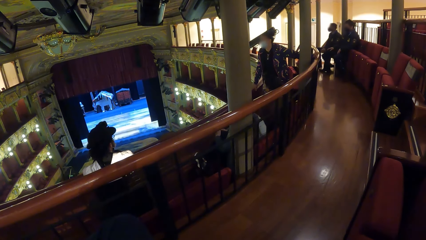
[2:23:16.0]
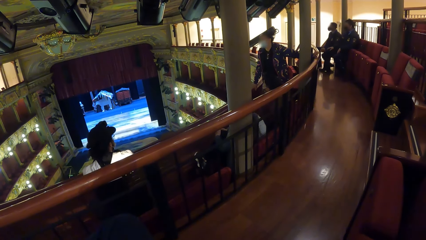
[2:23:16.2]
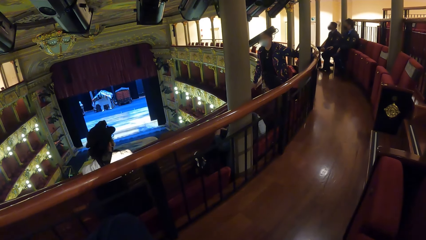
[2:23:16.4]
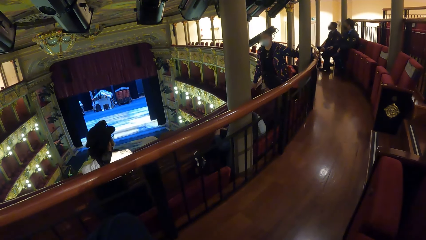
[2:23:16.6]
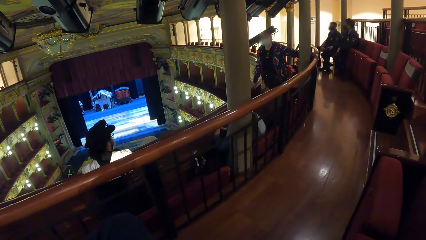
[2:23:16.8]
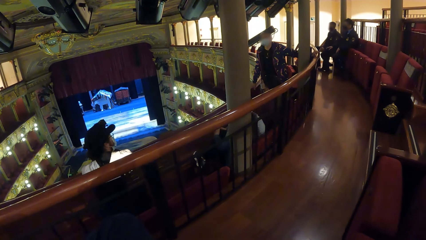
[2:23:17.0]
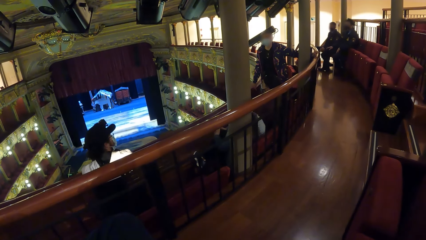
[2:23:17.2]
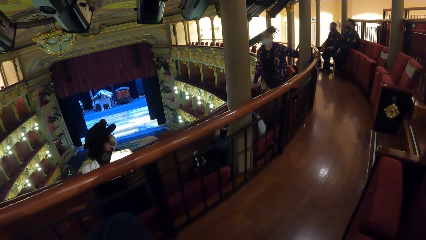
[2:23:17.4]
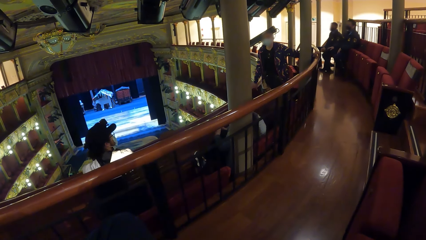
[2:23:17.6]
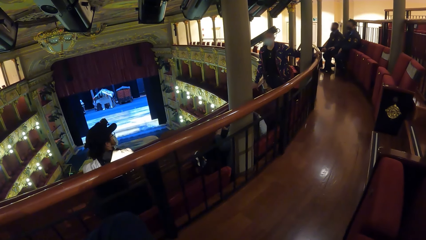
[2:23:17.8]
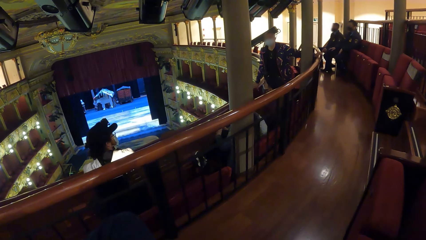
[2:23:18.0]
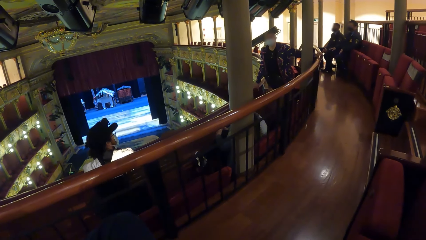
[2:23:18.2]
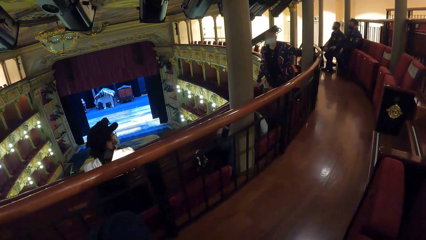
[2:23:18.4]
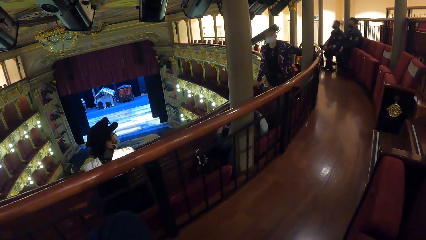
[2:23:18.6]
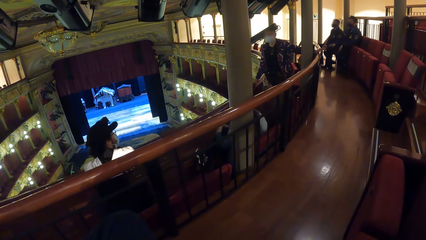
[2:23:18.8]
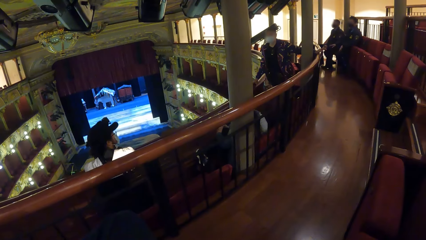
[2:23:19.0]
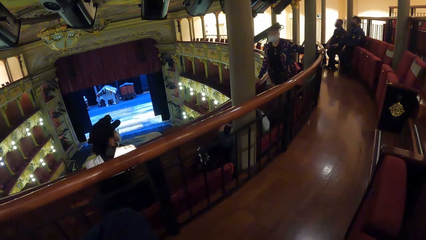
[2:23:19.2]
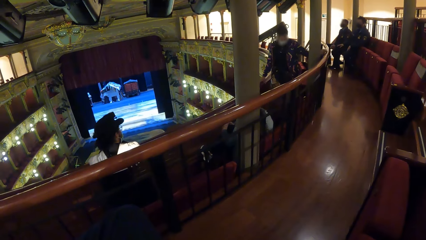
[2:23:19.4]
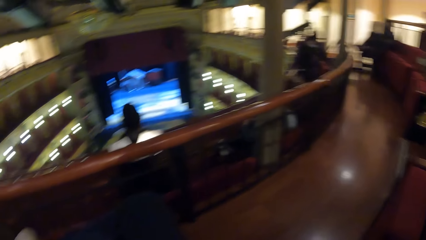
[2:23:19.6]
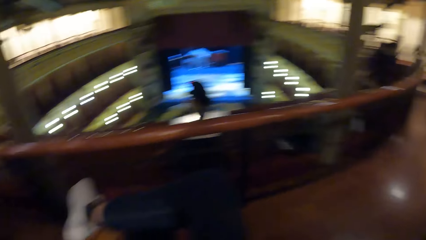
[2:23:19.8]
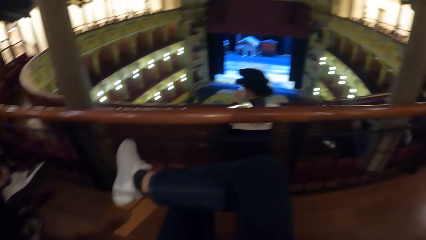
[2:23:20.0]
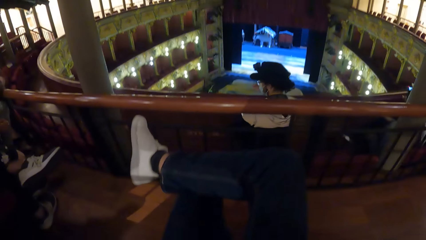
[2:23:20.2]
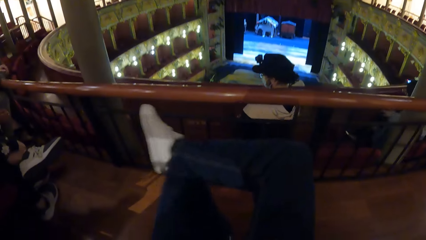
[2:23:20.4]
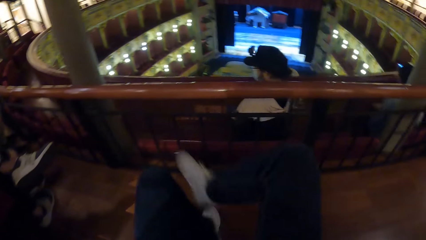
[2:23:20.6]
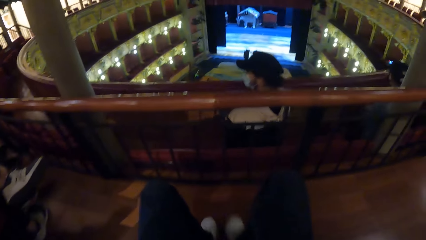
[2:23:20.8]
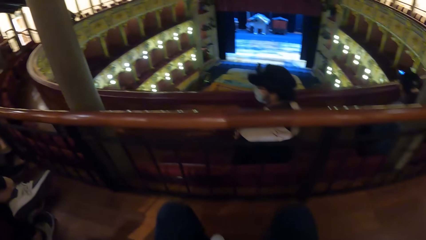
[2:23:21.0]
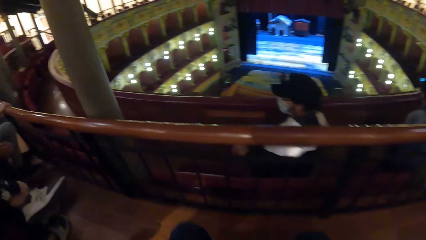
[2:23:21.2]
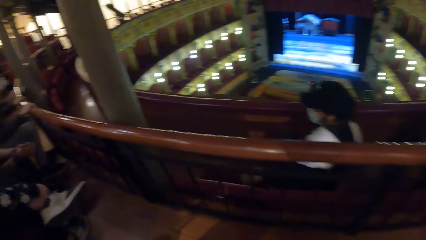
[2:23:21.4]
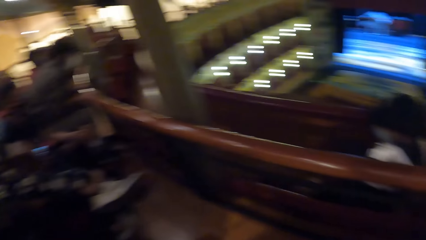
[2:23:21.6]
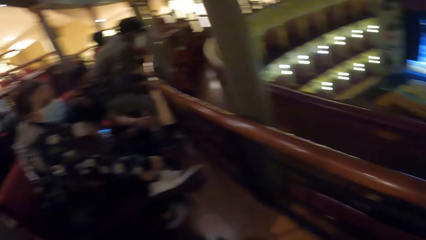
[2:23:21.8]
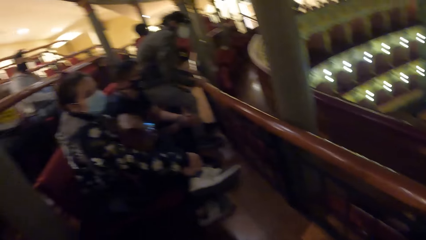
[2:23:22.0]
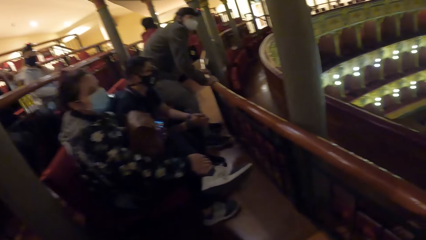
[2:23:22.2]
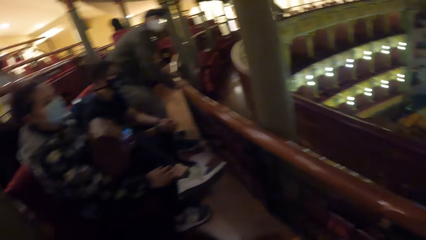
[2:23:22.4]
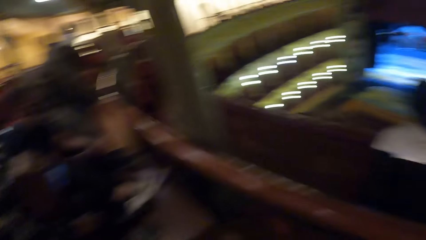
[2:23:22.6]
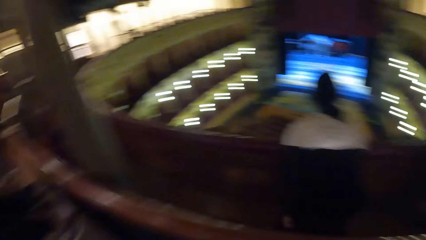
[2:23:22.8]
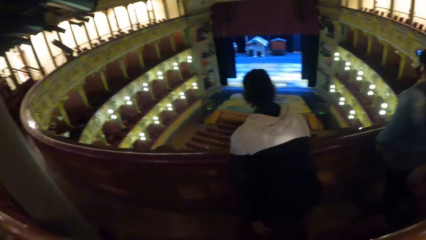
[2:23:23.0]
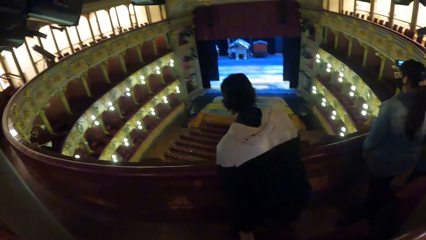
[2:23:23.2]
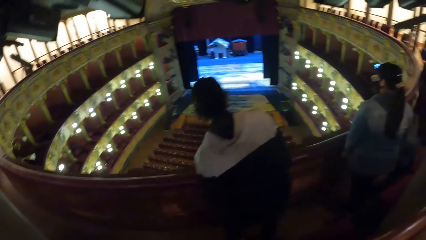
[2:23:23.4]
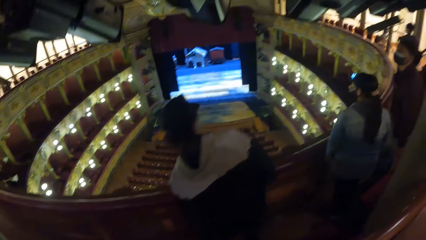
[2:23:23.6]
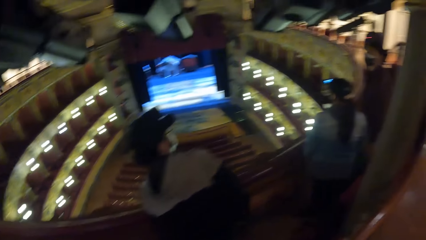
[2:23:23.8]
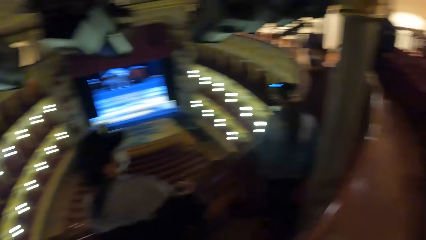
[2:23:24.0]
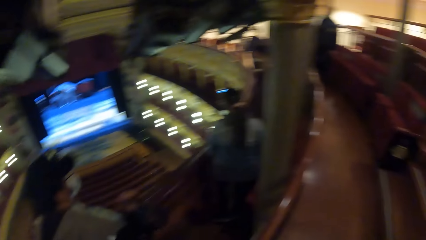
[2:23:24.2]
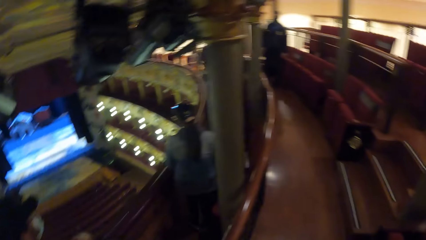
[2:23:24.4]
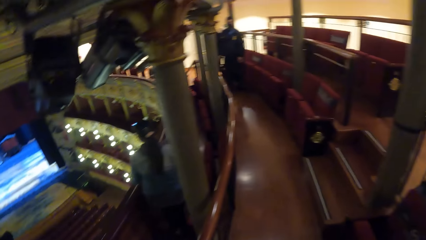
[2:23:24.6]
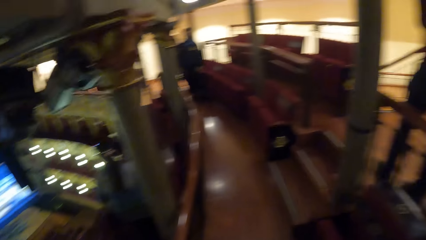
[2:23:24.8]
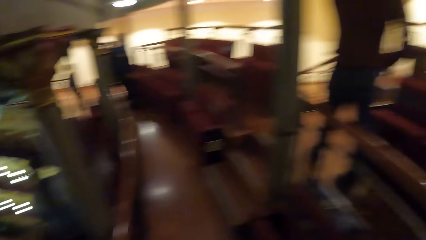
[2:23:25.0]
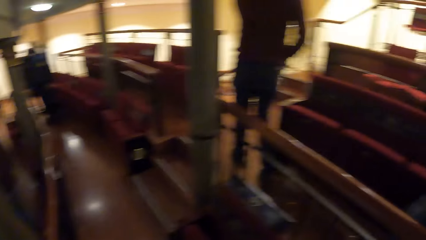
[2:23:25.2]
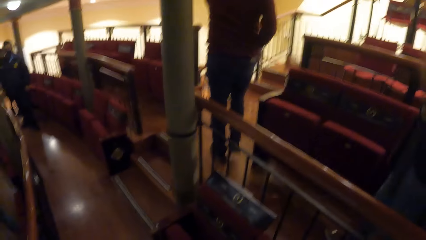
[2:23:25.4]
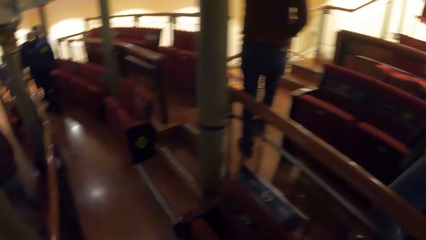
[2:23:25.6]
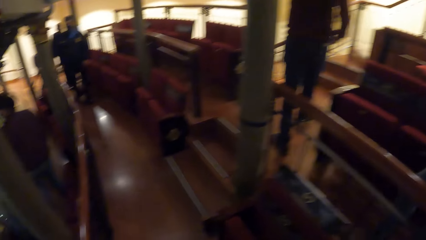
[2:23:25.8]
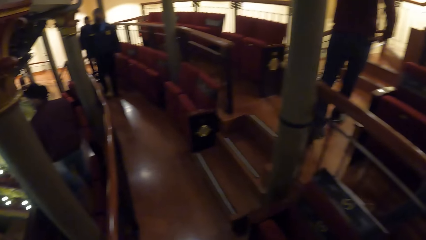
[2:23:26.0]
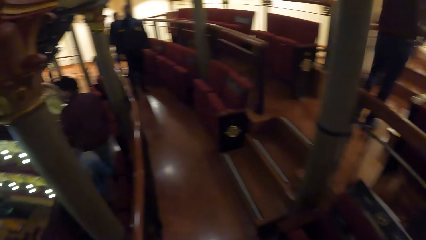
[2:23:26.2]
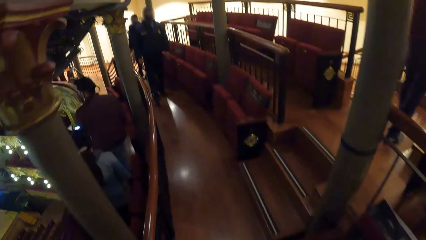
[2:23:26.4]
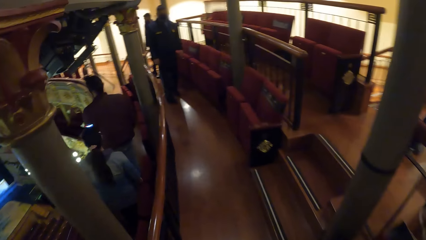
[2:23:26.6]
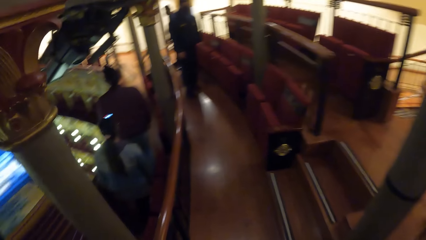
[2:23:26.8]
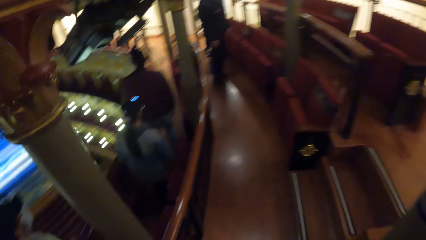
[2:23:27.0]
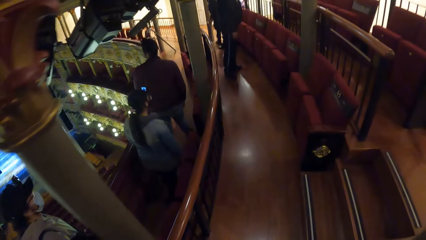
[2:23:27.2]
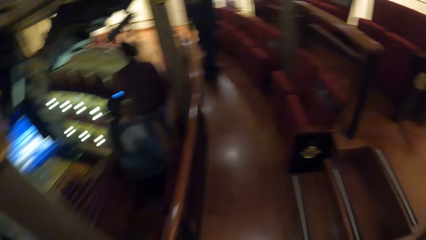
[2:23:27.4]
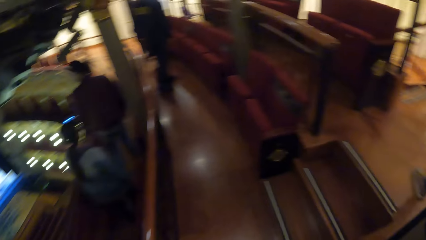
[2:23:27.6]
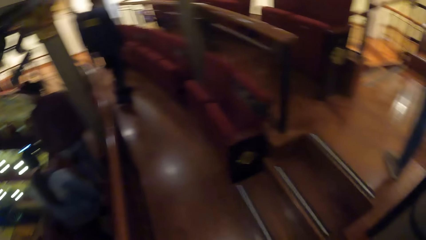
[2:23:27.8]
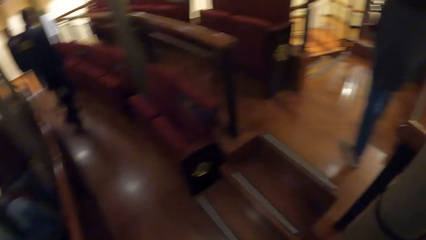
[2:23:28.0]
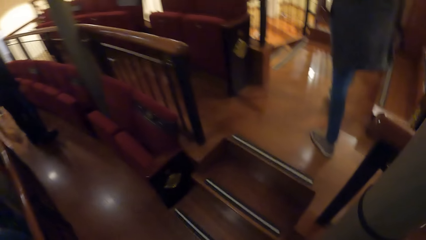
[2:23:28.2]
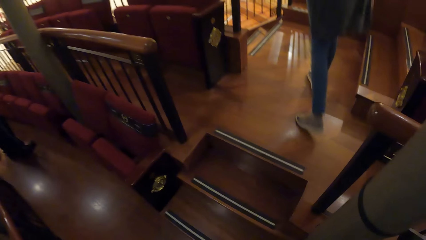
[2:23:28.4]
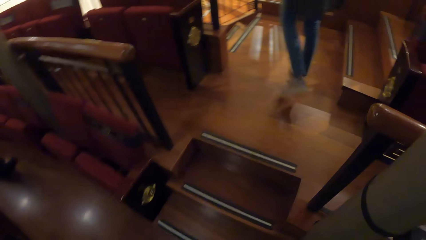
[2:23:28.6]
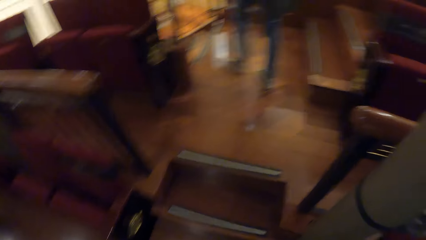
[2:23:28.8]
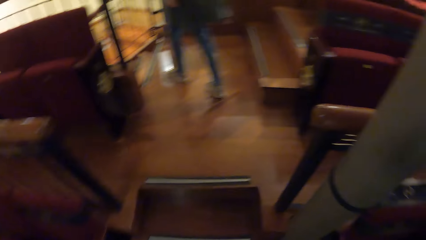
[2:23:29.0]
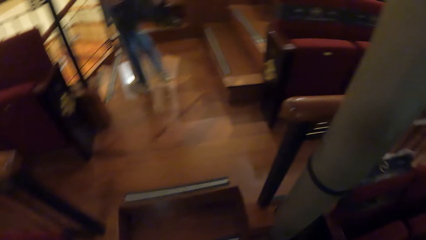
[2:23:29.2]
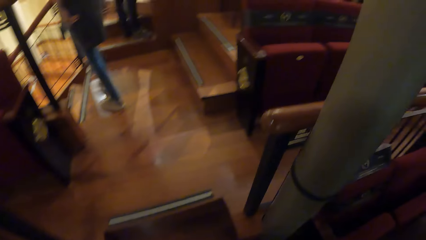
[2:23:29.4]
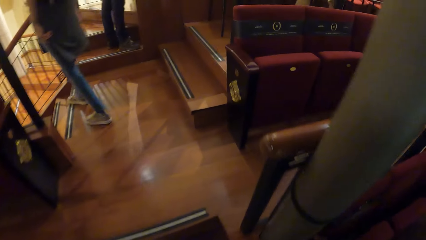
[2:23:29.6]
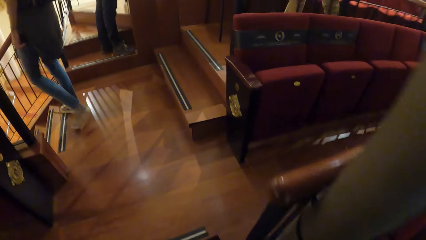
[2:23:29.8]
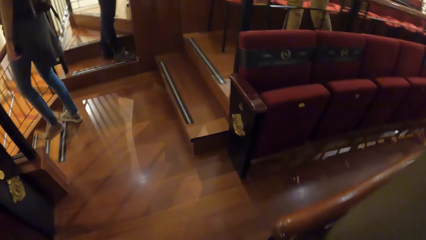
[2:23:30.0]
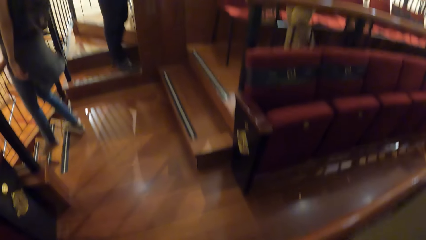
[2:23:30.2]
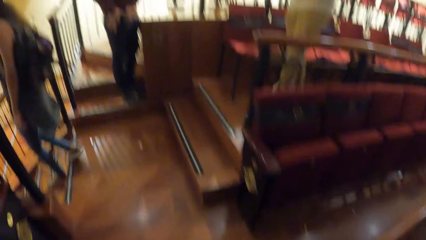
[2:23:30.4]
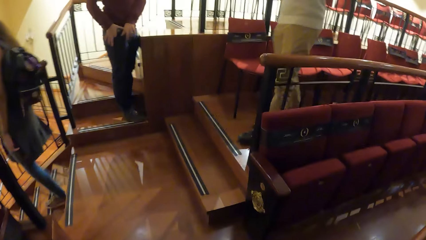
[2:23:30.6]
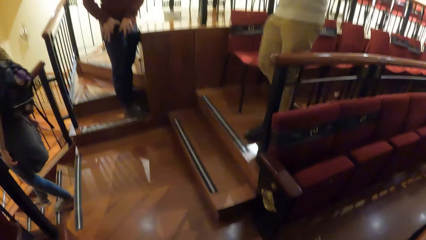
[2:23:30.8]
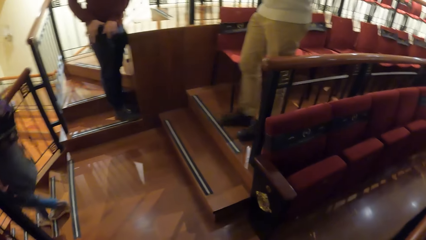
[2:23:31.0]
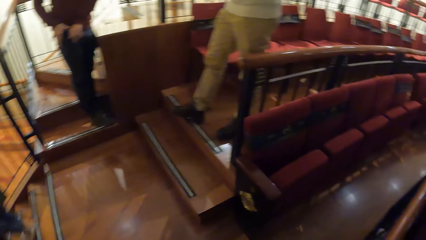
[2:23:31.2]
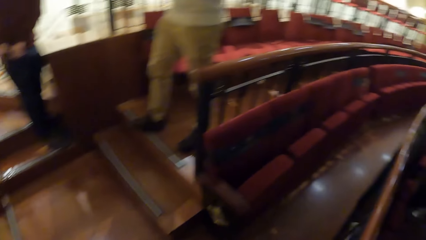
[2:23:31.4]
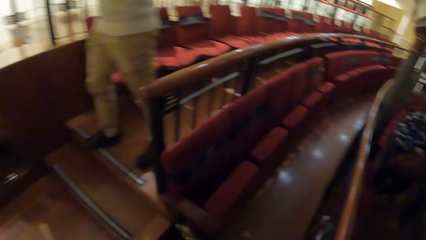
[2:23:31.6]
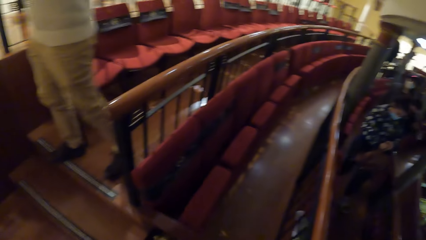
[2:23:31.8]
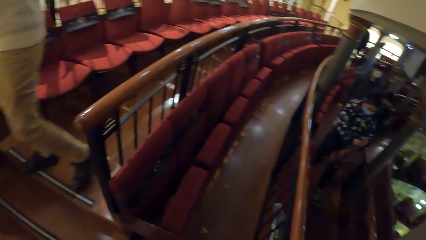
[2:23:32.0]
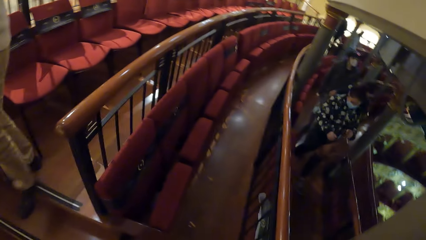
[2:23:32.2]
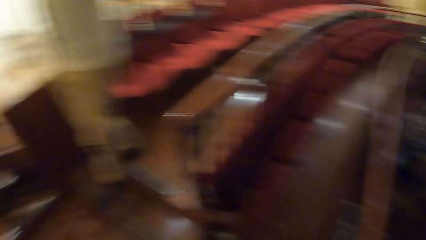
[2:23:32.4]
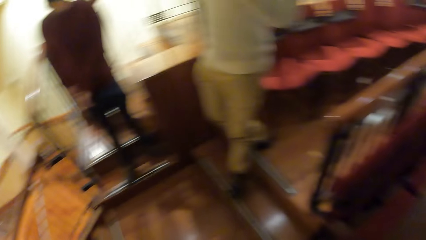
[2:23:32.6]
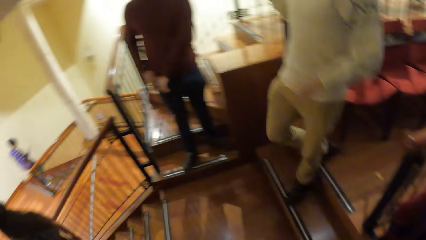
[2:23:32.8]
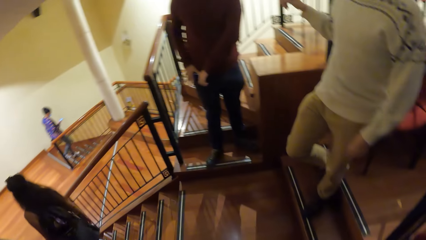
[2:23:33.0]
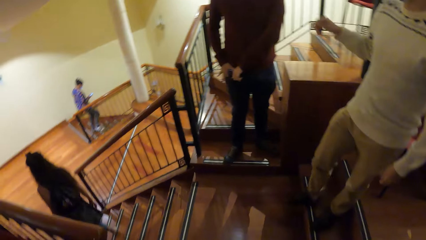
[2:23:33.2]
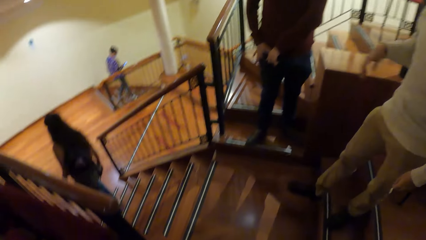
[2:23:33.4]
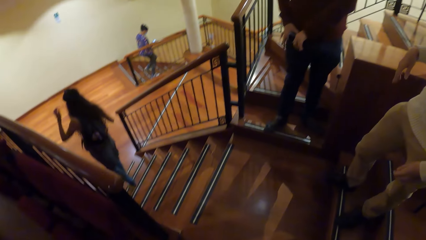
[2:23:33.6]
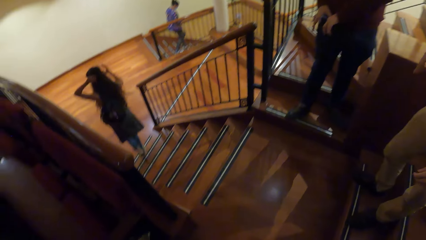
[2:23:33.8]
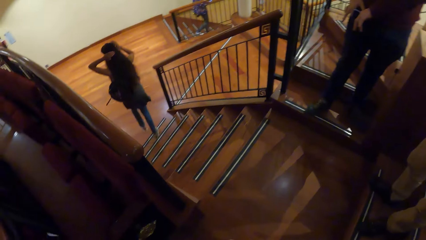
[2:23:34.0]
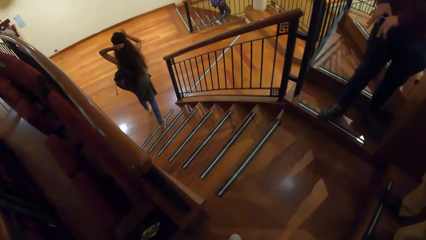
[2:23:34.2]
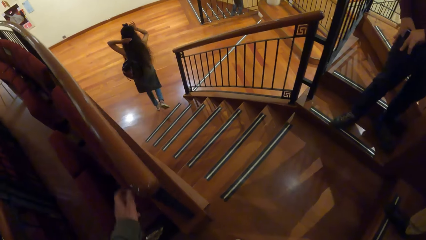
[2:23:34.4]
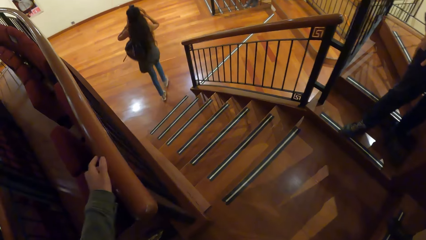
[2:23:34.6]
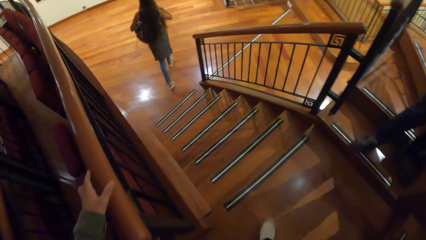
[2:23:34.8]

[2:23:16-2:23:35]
The camera wearer takes off his right leg from his left leg. He places his right leg on a floor. He stands up. The woman places her left hand on a seat. A man stands from the seat. The woman stands from the seat. The camera wearer walks. Another woman climbs down the stairs. A second man puts a phone in his pocket with his right hand. A third man climbs down a step. The second man puts the phone in his pocket with his right hand. The third man gestures with his right hand. The other woman touches her hair with her hands.
